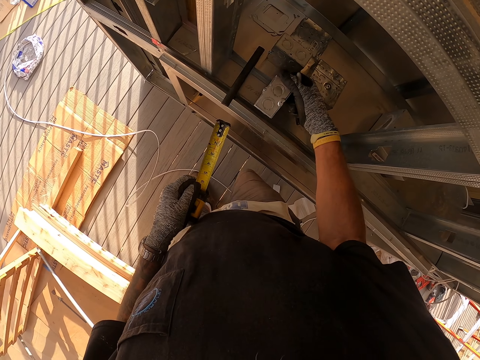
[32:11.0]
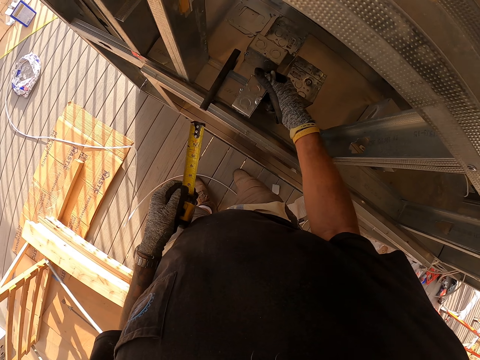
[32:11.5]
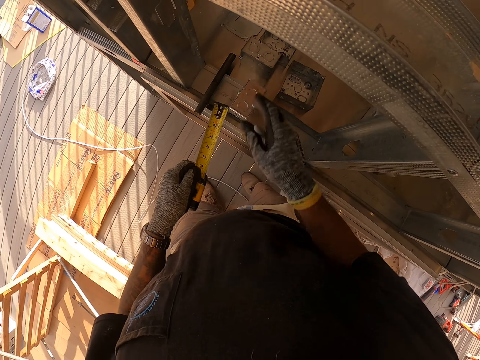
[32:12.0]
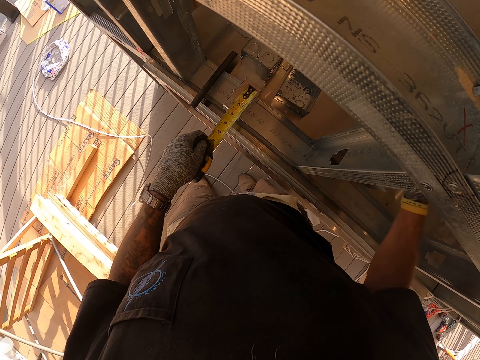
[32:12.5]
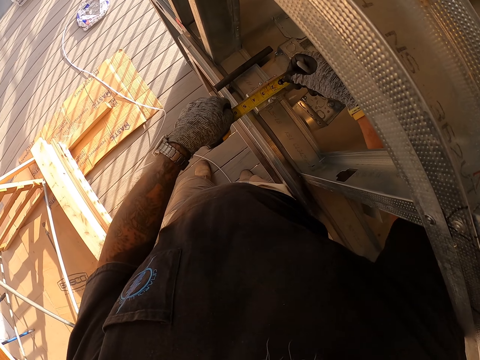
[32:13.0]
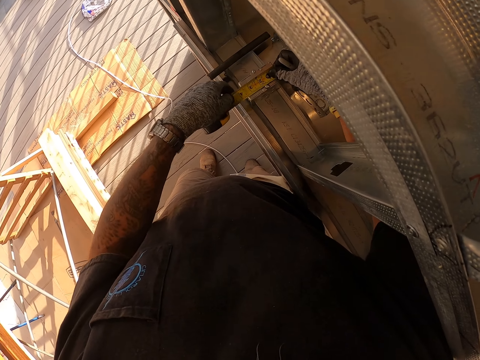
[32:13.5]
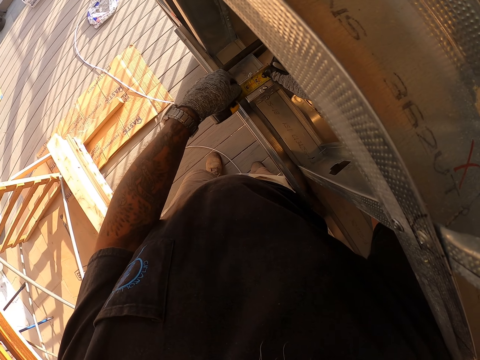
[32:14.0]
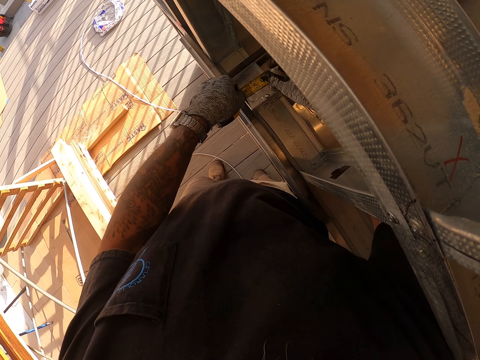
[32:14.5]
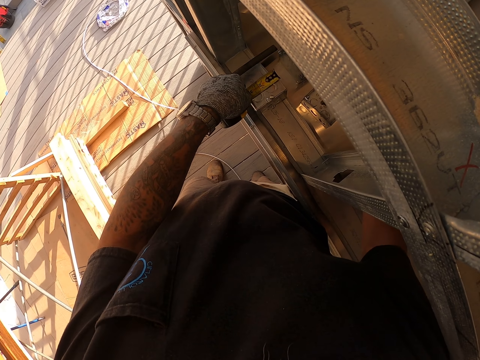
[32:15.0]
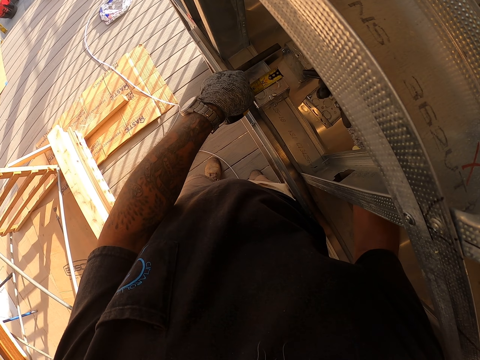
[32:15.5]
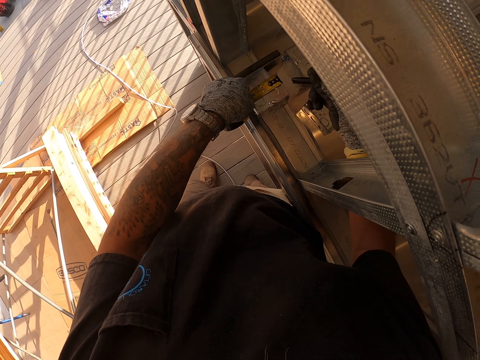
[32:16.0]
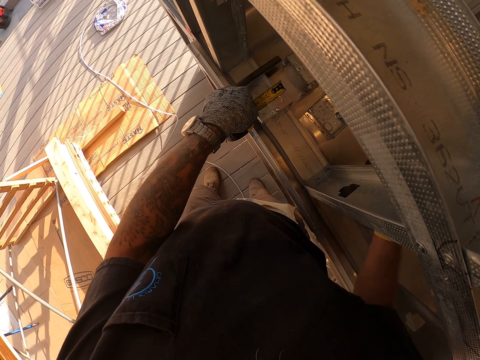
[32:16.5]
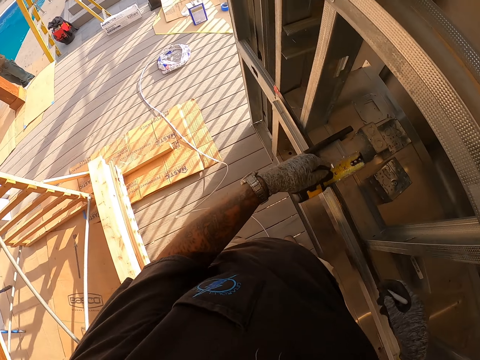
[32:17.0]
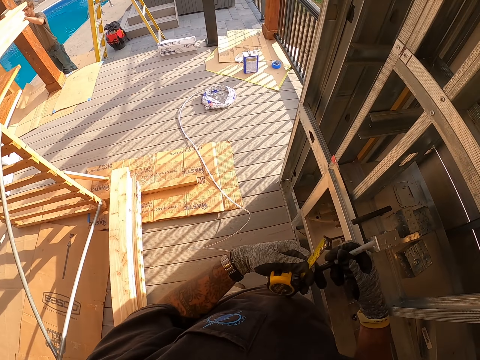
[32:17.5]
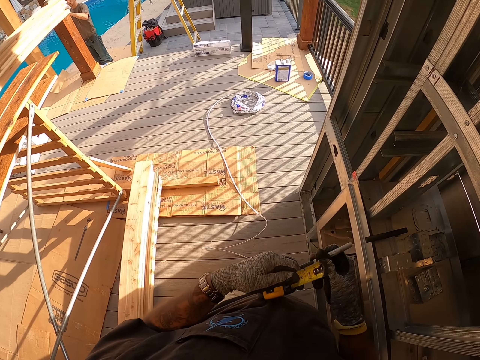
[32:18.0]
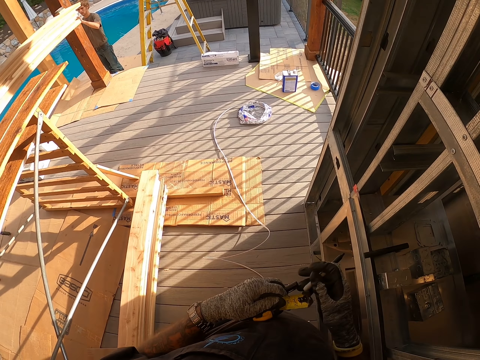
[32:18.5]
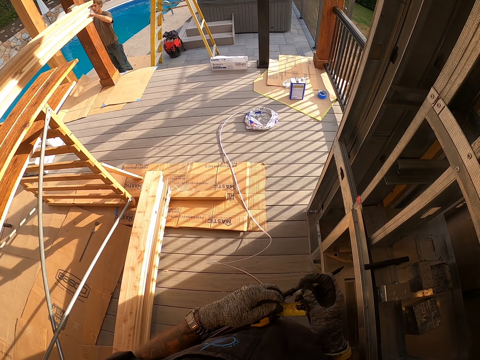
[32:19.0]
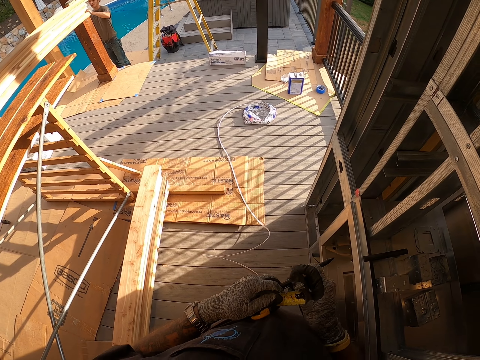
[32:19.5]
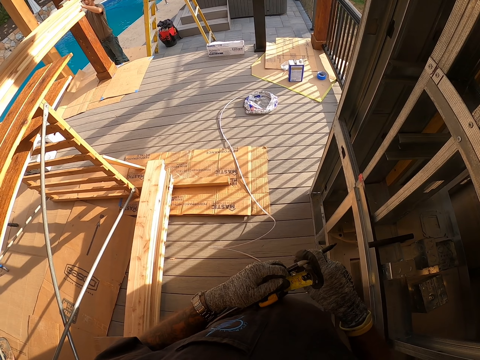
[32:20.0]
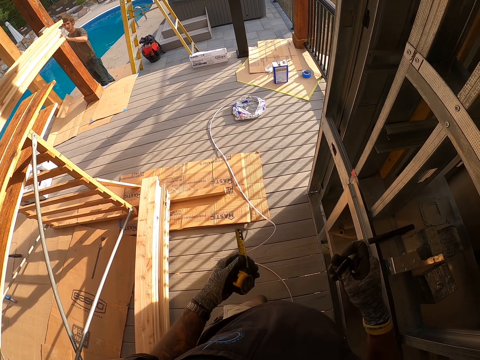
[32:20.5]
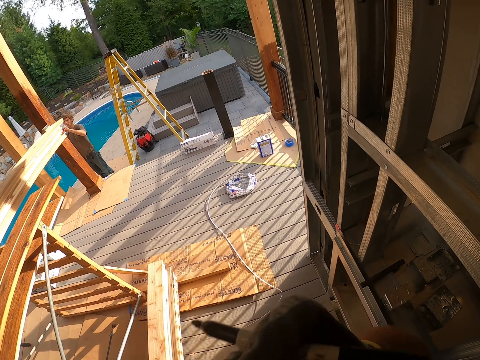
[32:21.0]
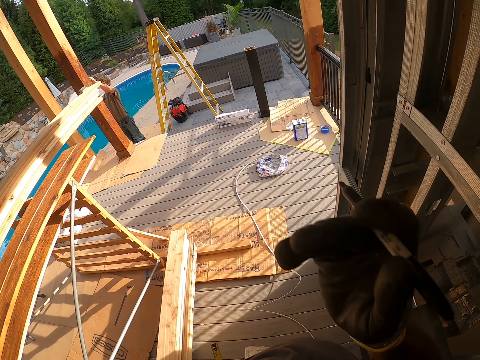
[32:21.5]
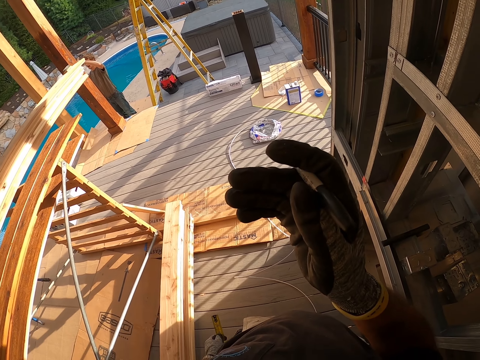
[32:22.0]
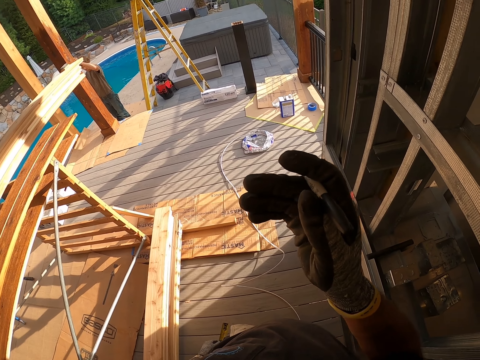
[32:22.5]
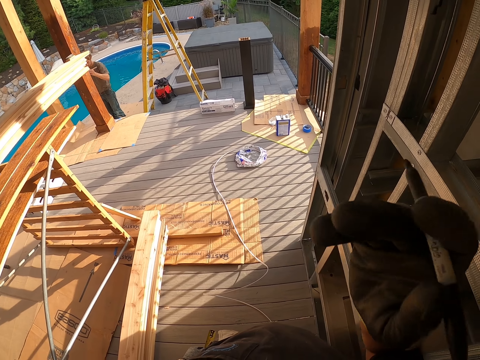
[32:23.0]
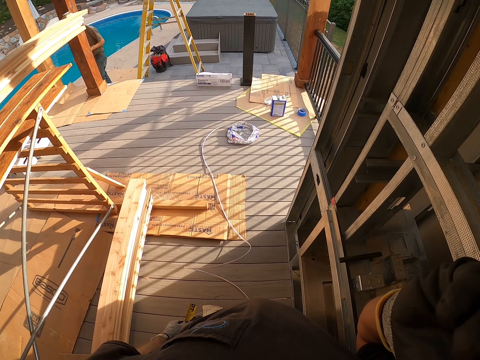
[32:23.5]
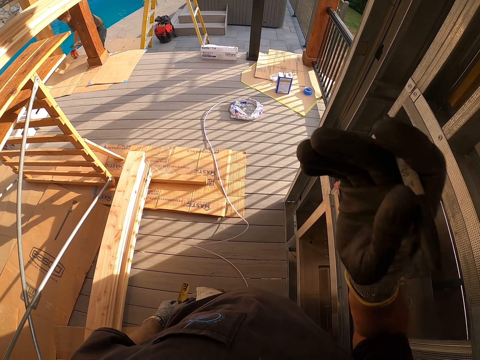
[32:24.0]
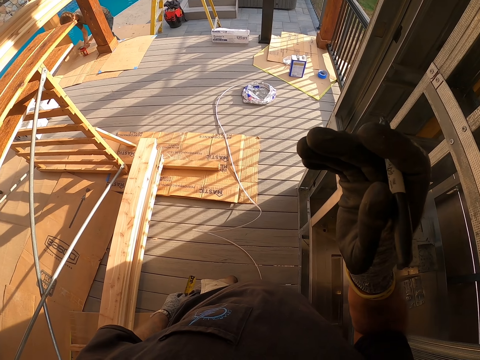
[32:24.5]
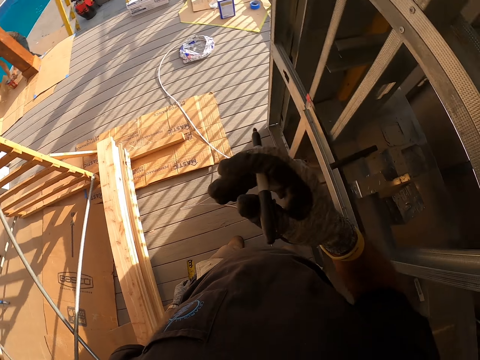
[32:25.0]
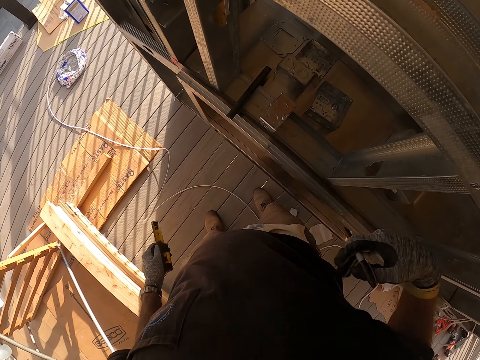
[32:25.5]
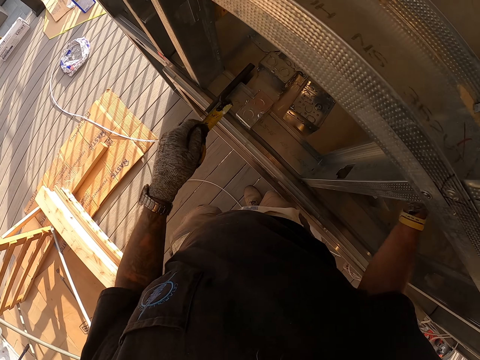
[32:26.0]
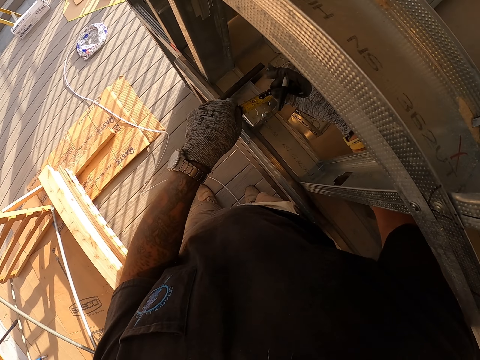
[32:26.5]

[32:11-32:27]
The camera wearer pulls the measuring tape. They place the tape measure on the metal box. They lift the tape measure. A person holds wood. The camera wearer removes the lid from a pen. They place the lid behind the pen. They move the right hand up, touch the face, and stare at the hand. They move the right hand around. They put something down. They move the right hand down.

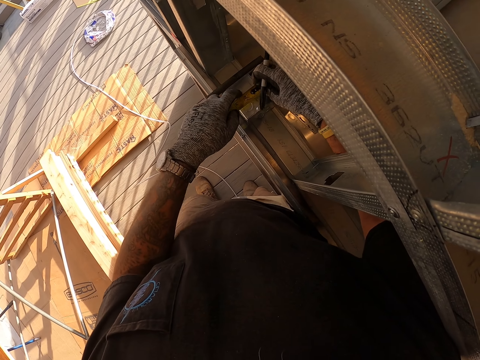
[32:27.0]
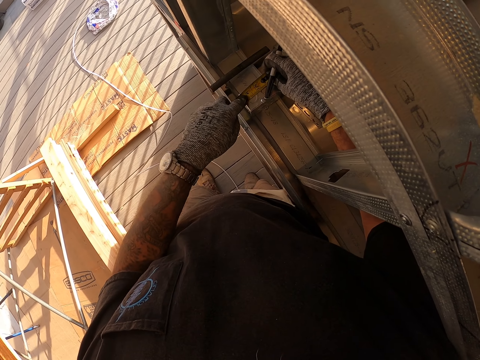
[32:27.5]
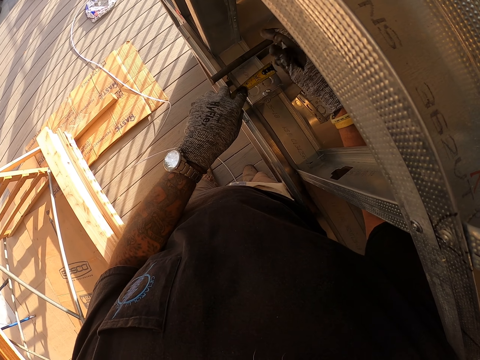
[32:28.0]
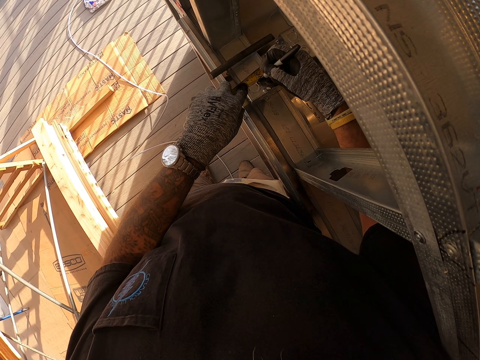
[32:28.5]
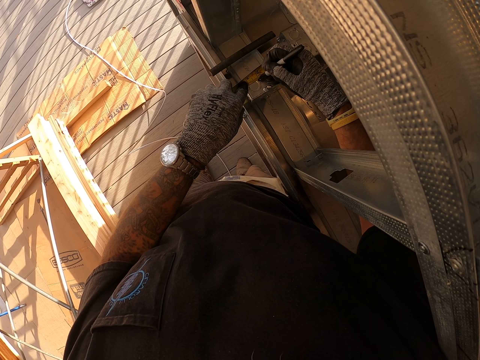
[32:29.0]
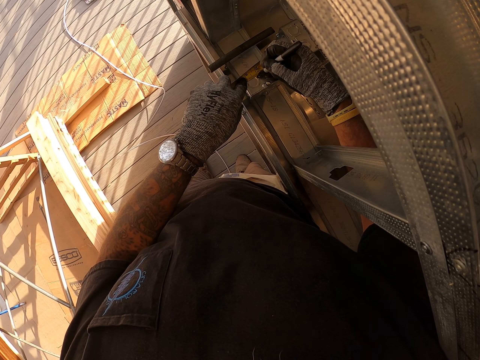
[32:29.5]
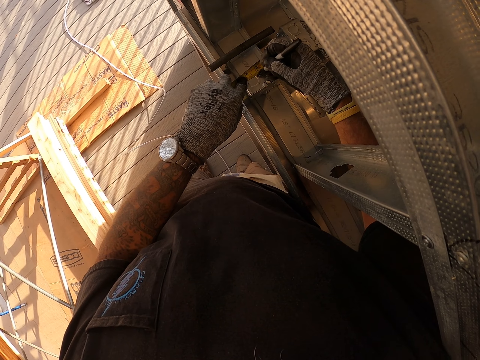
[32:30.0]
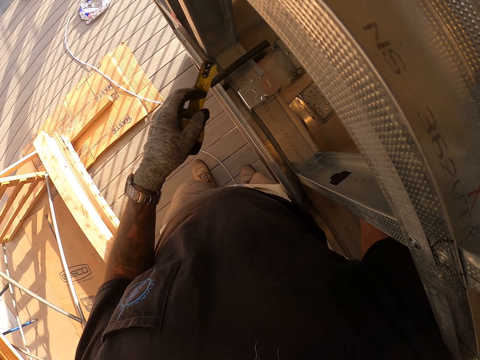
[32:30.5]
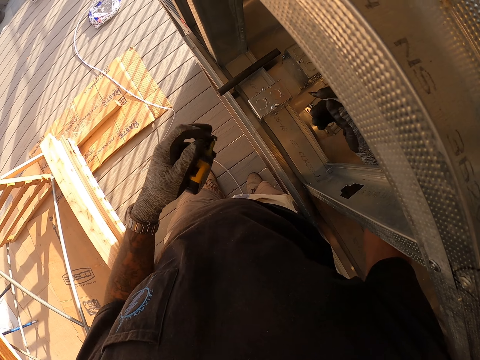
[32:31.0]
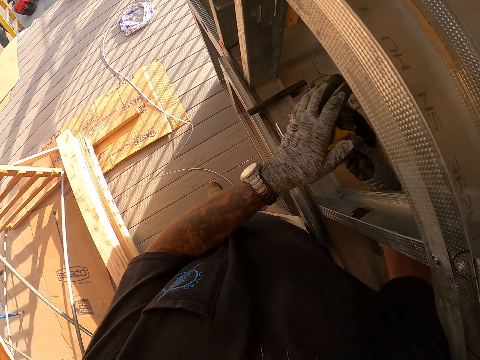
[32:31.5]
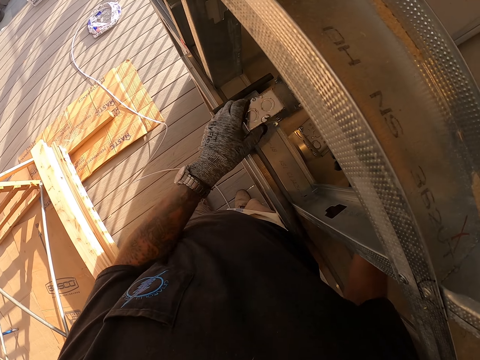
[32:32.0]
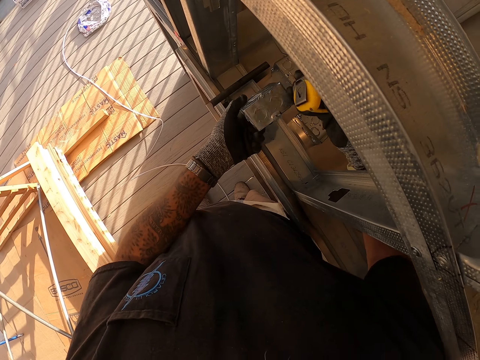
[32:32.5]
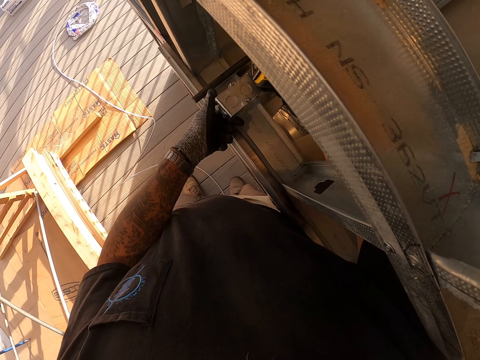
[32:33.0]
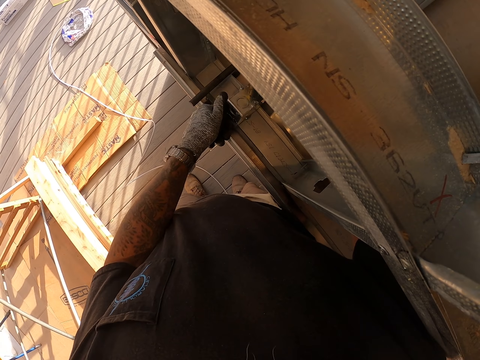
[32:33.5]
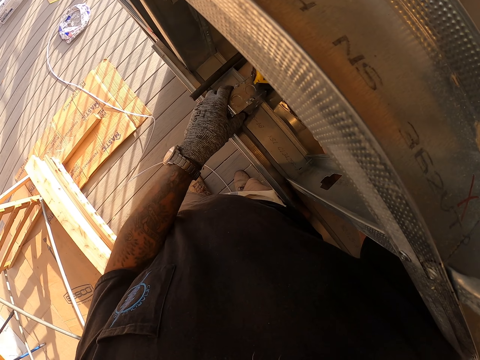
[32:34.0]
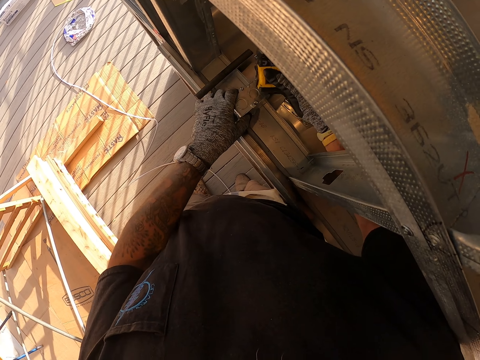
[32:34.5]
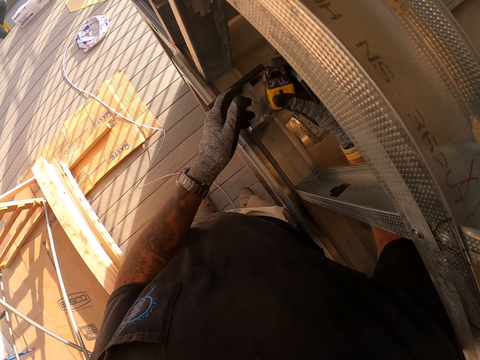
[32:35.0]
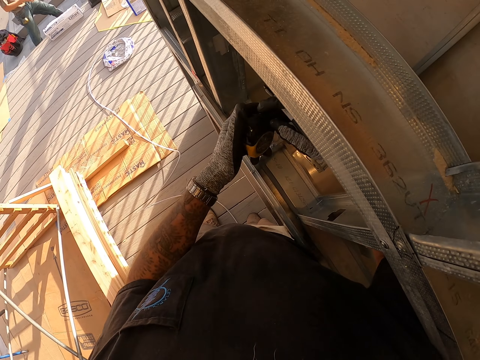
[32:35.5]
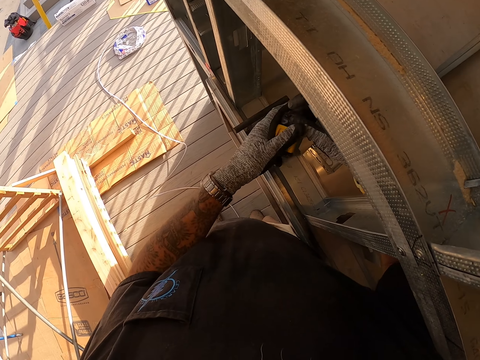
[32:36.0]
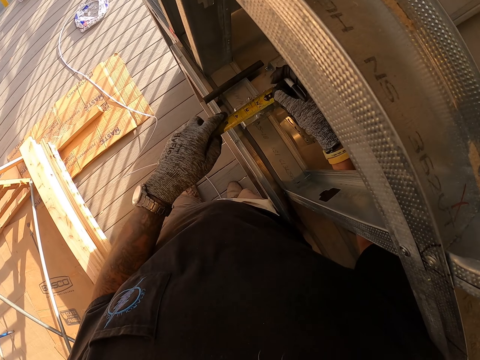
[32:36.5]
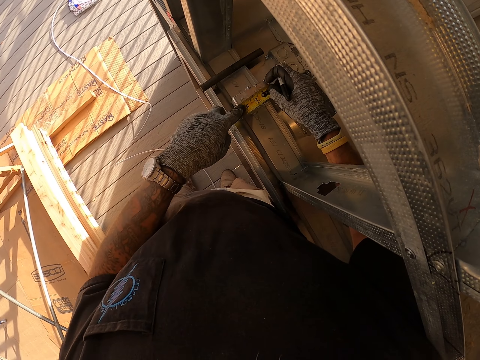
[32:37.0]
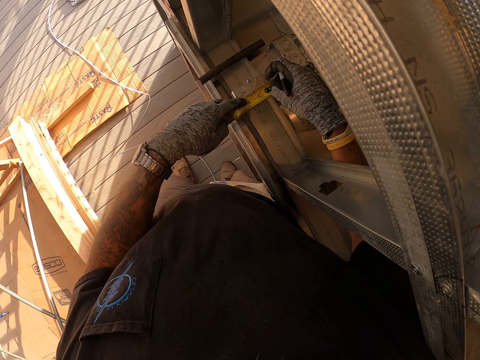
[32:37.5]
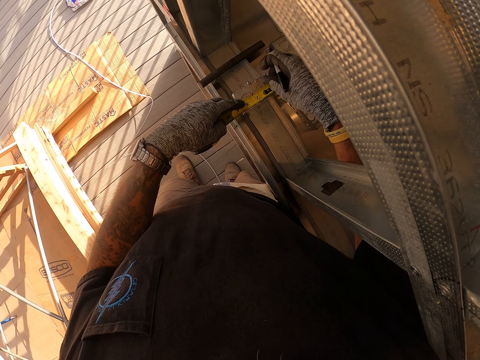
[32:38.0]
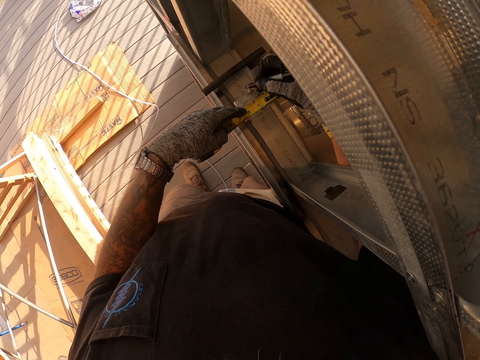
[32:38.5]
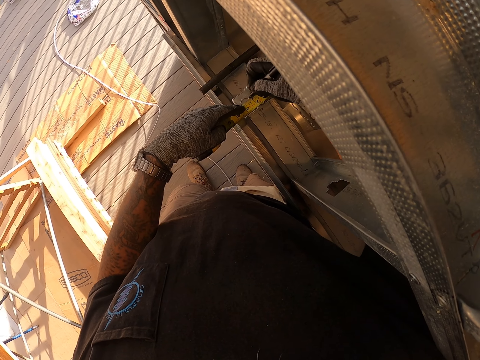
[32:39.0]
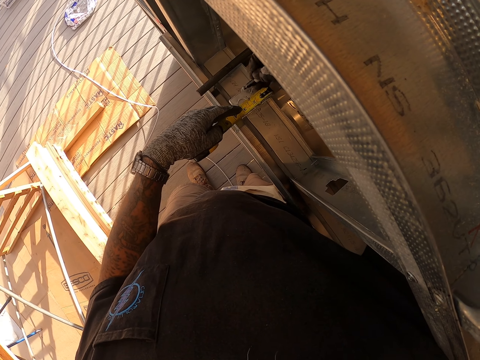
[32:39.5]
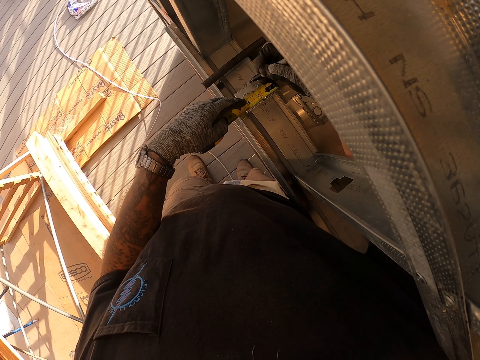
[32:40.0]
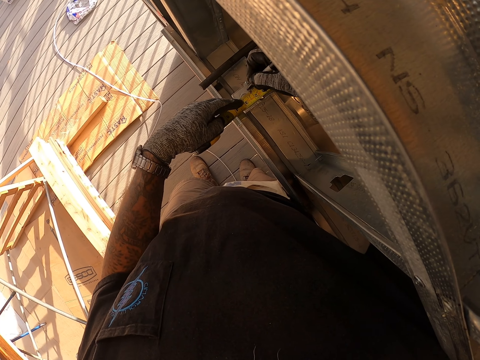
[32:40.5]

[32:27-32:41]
The camera wearer places the tape measure on the metal box. They move the left hand with the tape measure. They mark the metal box with a pen. They move the right hand. They move the tape. They put the tape measure on the right hand. They pick up the metal box with the left hand. They turn the metal box. They put down the metal box. They move the tape measure on the left hand. They open the tape measure. They place the tape measure on the metal box. They mark the metal box with the pen.
